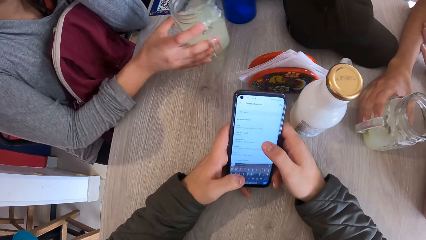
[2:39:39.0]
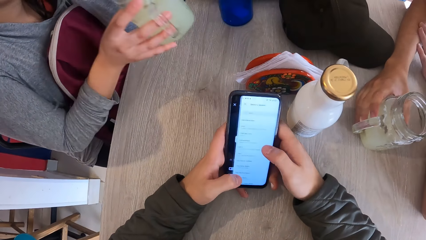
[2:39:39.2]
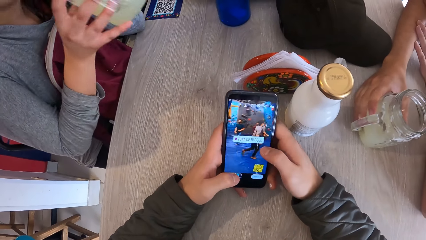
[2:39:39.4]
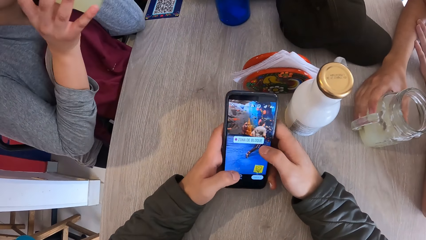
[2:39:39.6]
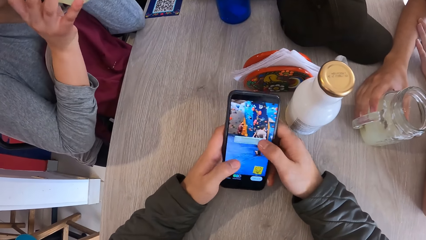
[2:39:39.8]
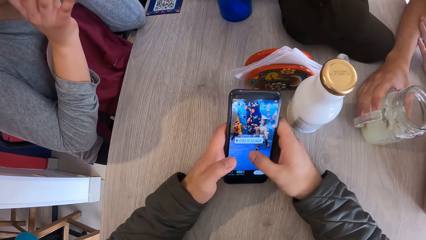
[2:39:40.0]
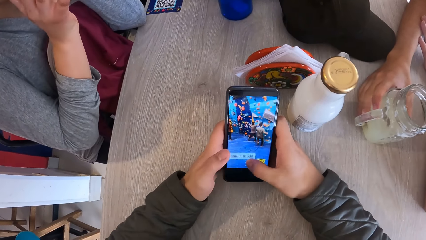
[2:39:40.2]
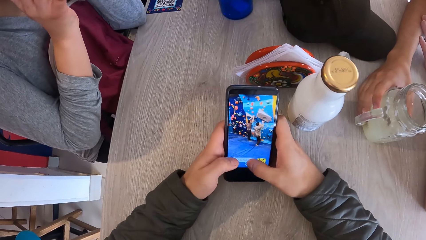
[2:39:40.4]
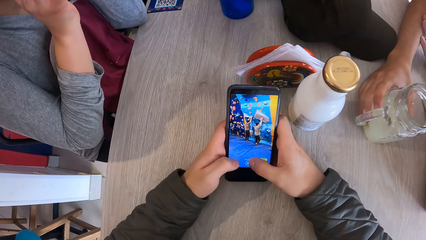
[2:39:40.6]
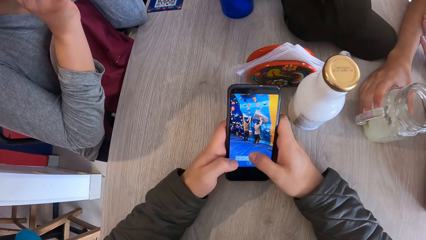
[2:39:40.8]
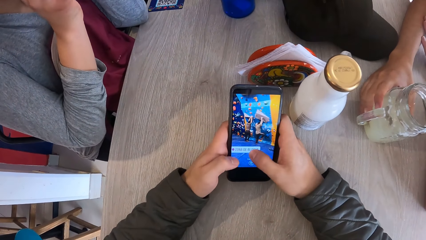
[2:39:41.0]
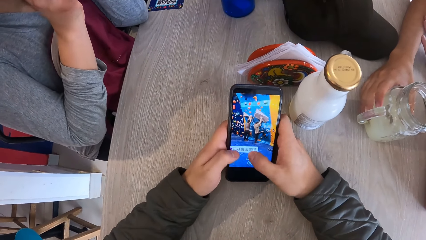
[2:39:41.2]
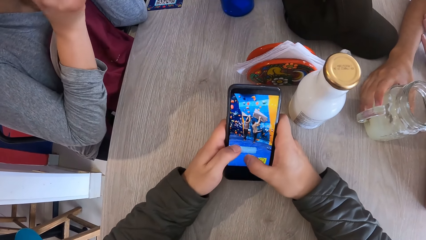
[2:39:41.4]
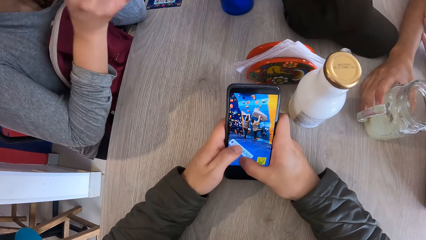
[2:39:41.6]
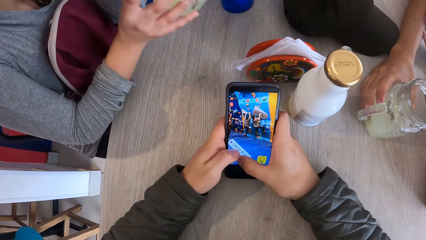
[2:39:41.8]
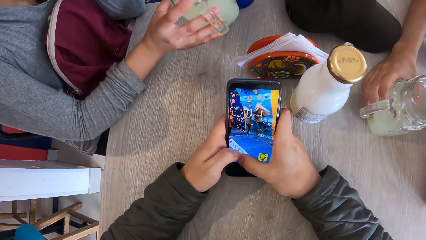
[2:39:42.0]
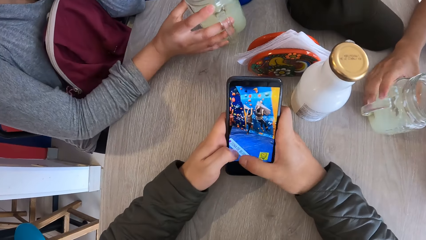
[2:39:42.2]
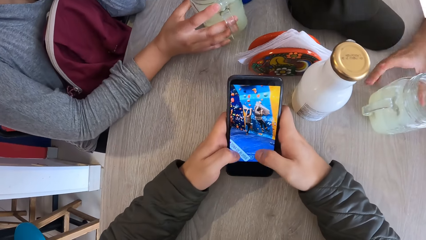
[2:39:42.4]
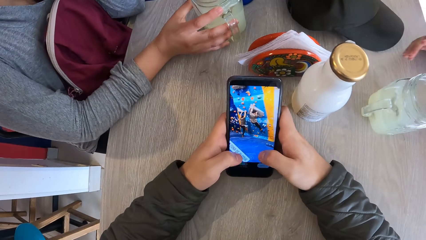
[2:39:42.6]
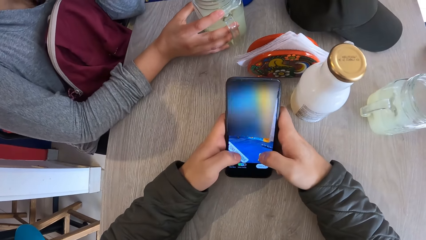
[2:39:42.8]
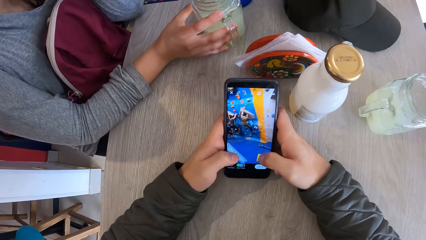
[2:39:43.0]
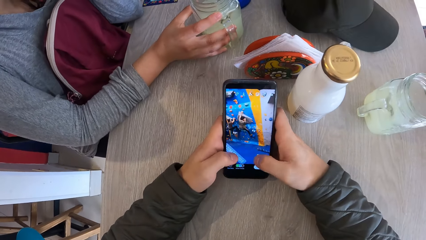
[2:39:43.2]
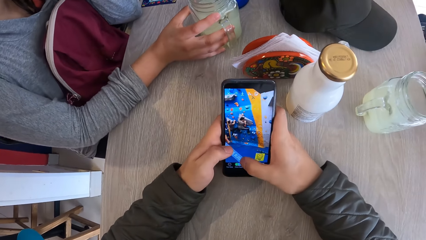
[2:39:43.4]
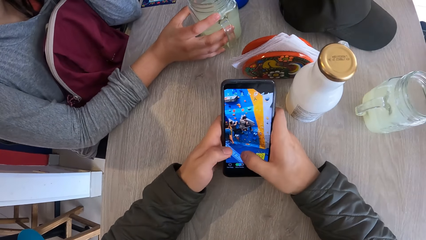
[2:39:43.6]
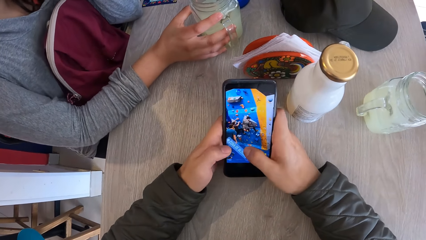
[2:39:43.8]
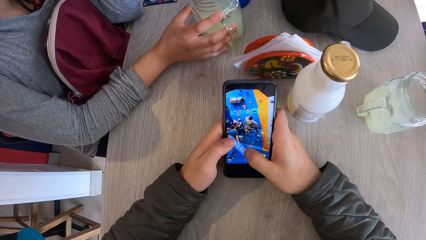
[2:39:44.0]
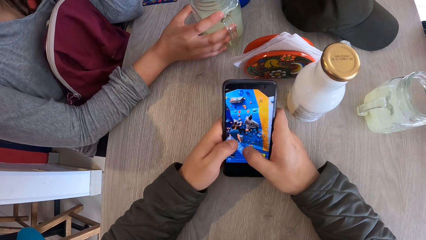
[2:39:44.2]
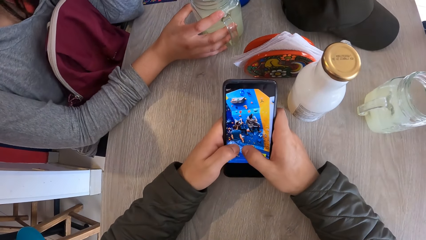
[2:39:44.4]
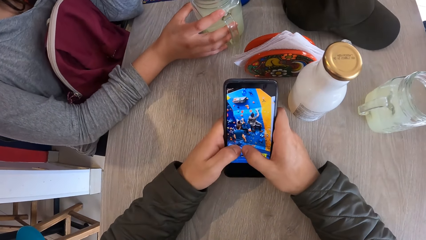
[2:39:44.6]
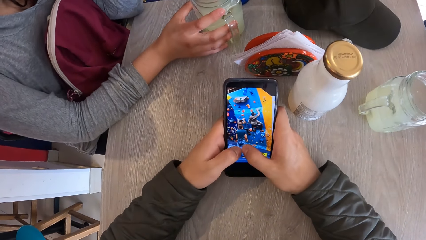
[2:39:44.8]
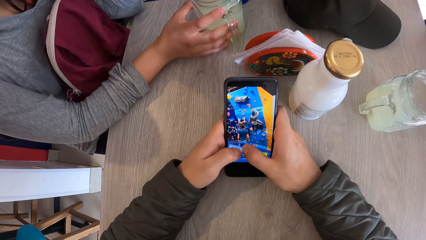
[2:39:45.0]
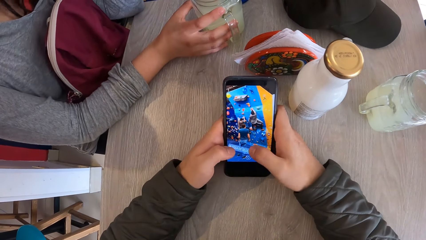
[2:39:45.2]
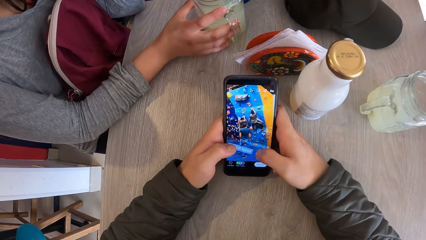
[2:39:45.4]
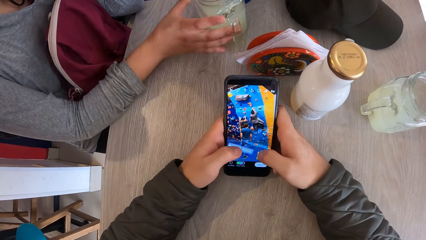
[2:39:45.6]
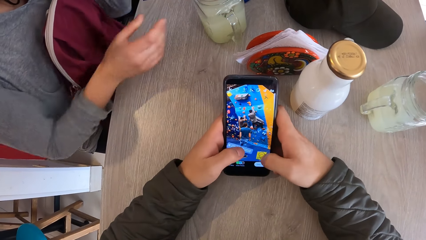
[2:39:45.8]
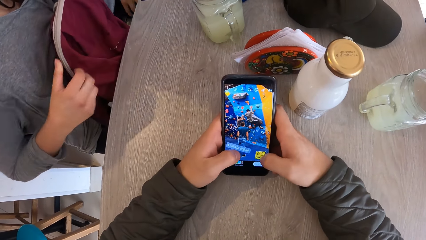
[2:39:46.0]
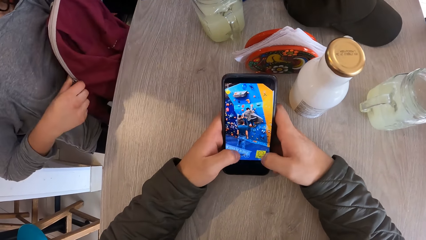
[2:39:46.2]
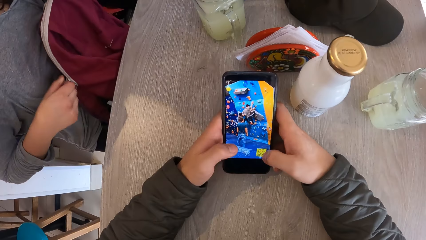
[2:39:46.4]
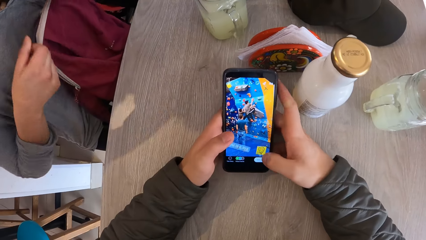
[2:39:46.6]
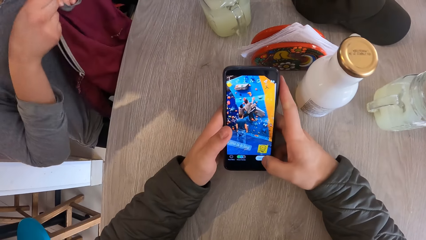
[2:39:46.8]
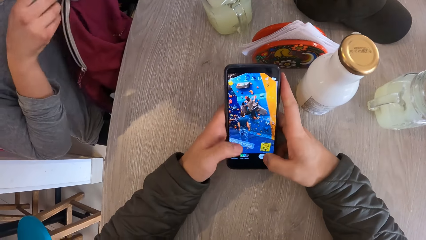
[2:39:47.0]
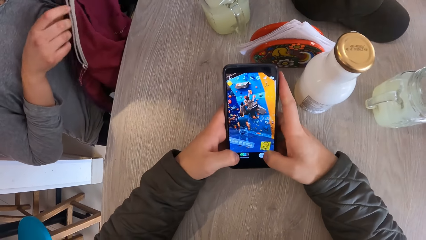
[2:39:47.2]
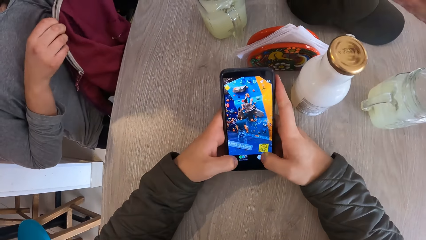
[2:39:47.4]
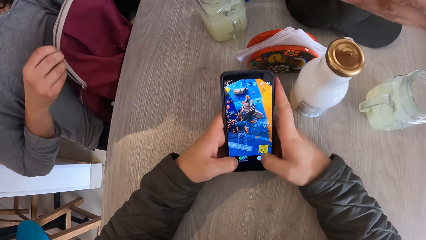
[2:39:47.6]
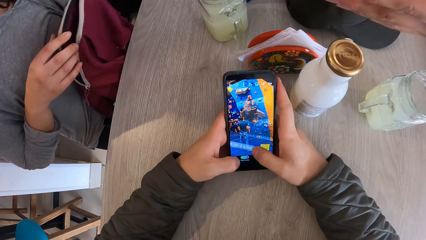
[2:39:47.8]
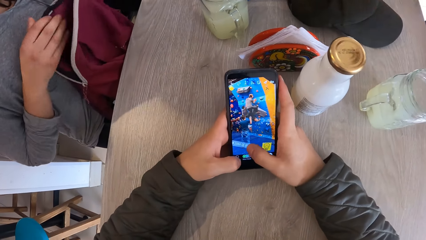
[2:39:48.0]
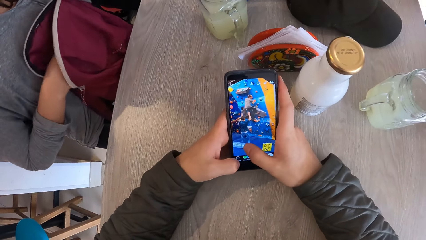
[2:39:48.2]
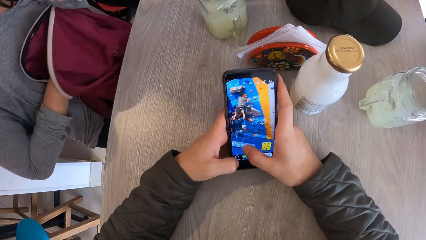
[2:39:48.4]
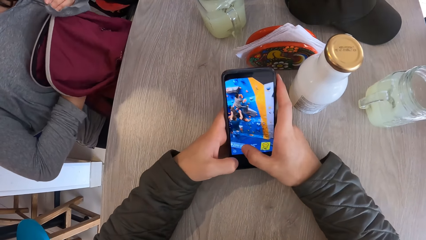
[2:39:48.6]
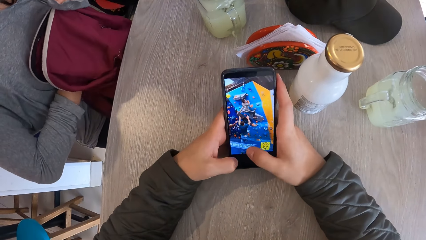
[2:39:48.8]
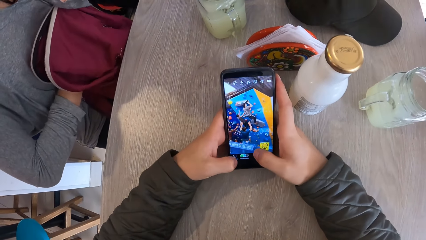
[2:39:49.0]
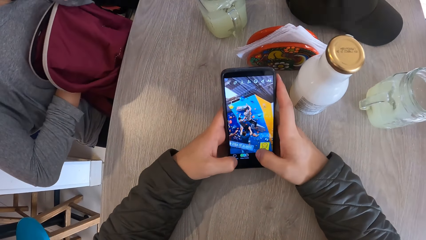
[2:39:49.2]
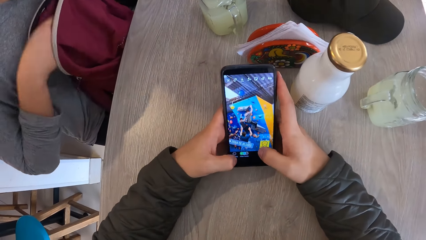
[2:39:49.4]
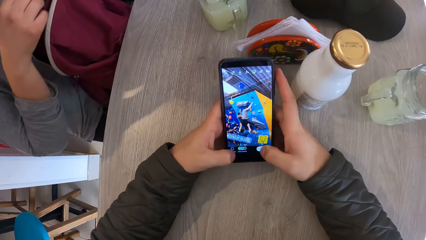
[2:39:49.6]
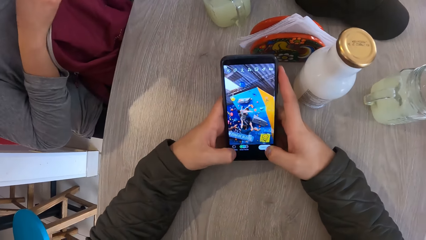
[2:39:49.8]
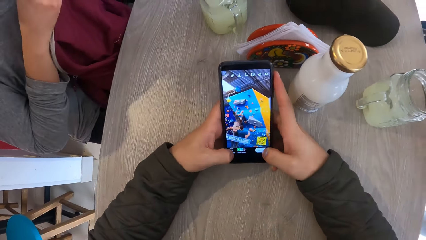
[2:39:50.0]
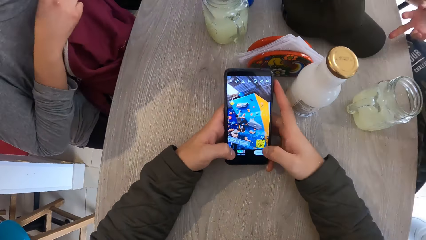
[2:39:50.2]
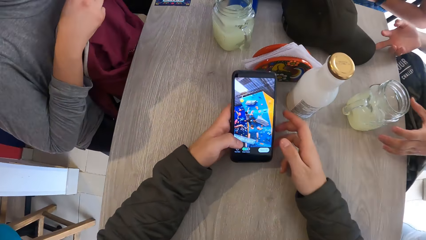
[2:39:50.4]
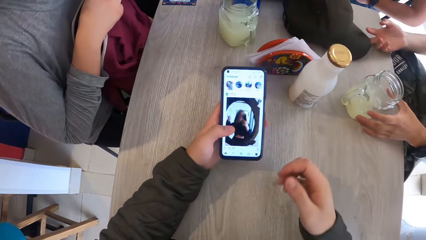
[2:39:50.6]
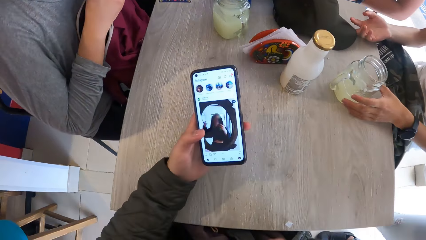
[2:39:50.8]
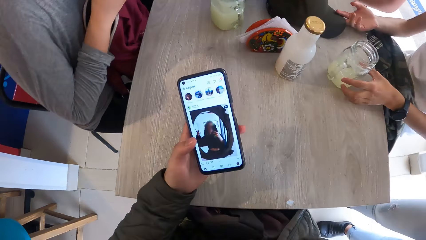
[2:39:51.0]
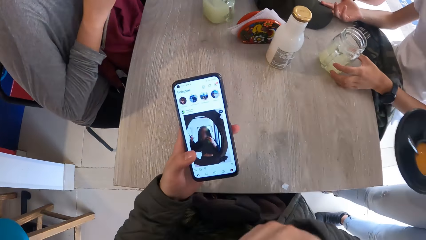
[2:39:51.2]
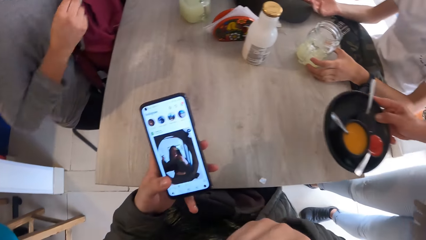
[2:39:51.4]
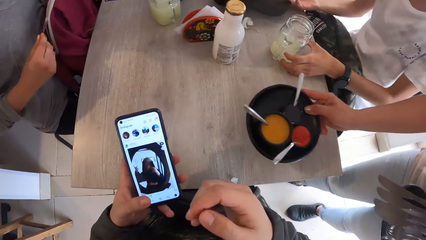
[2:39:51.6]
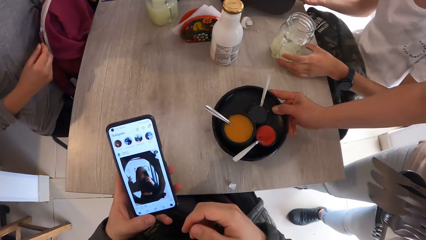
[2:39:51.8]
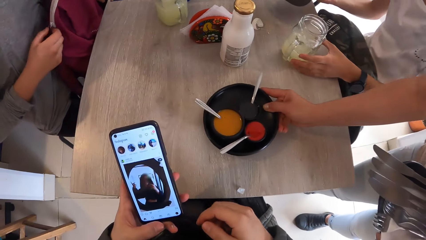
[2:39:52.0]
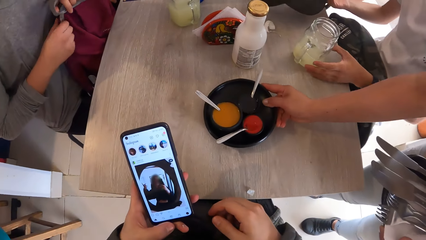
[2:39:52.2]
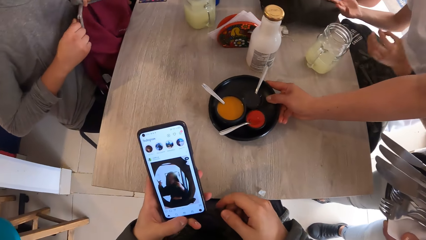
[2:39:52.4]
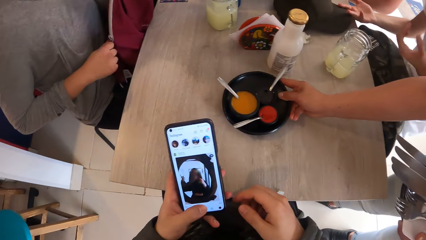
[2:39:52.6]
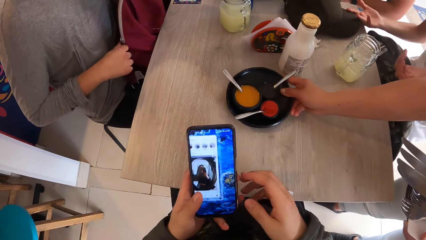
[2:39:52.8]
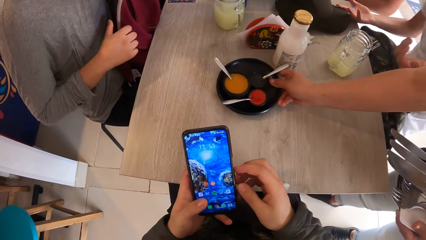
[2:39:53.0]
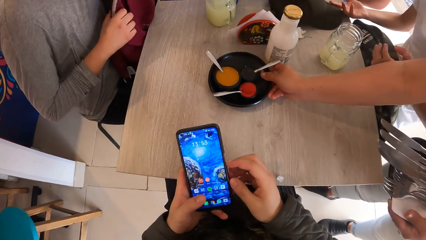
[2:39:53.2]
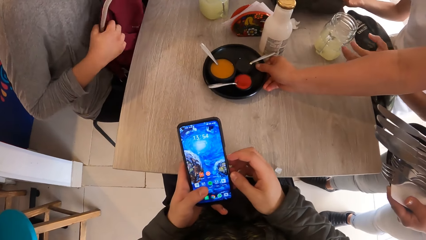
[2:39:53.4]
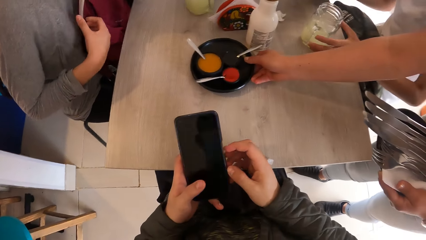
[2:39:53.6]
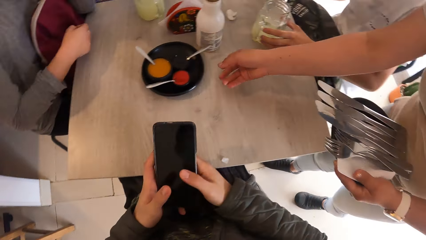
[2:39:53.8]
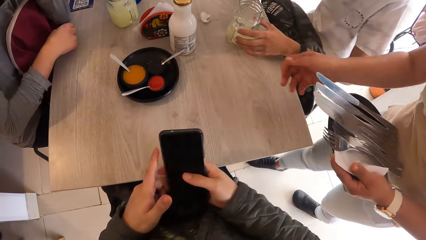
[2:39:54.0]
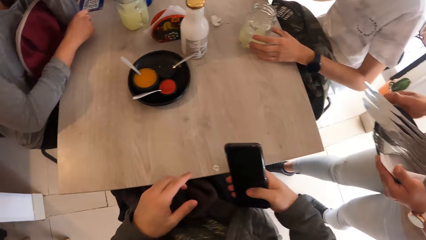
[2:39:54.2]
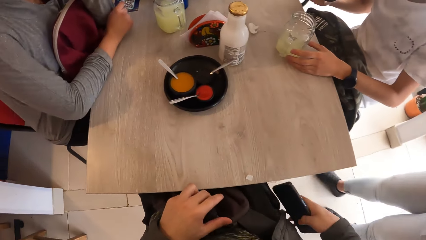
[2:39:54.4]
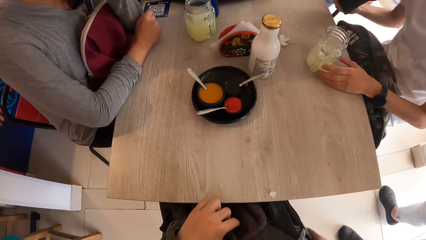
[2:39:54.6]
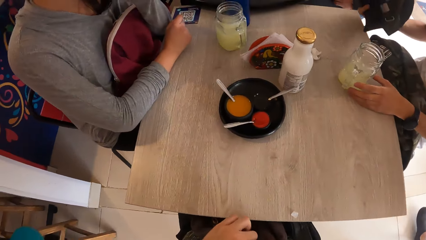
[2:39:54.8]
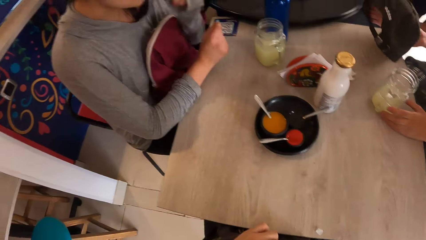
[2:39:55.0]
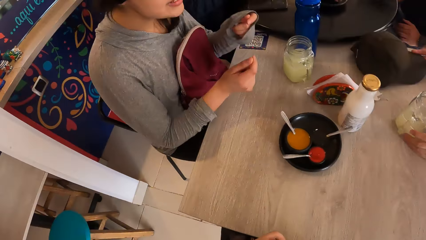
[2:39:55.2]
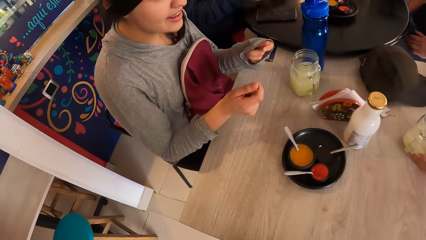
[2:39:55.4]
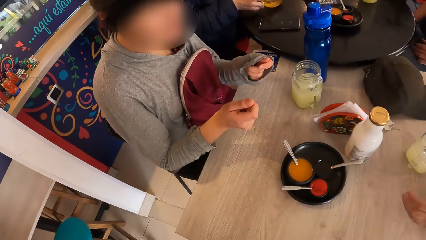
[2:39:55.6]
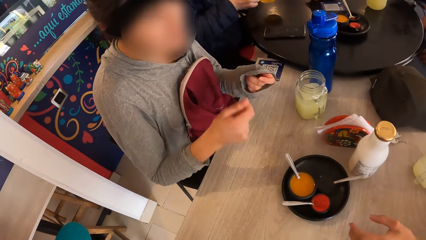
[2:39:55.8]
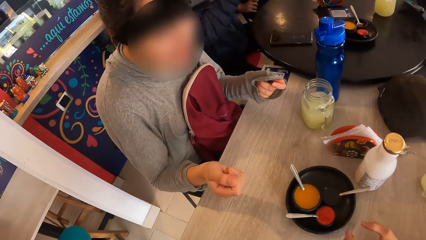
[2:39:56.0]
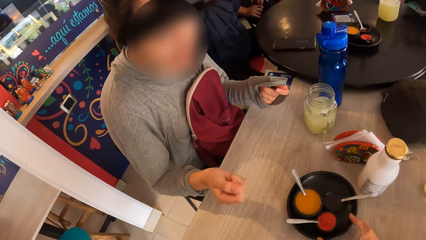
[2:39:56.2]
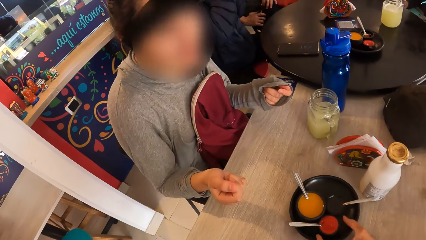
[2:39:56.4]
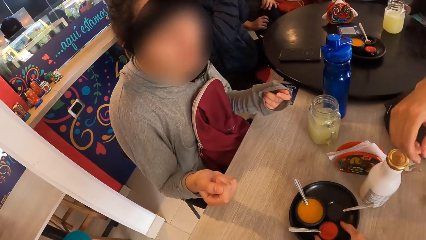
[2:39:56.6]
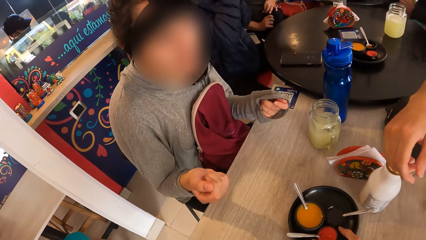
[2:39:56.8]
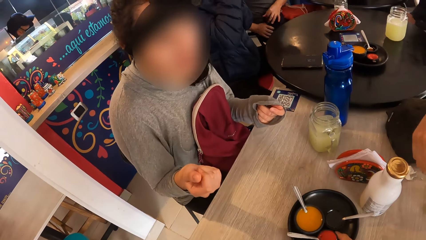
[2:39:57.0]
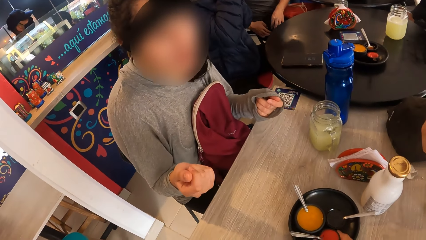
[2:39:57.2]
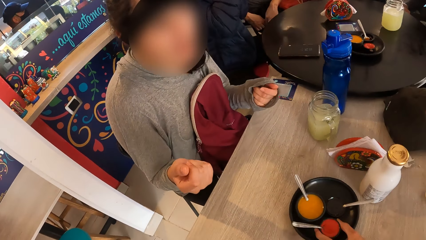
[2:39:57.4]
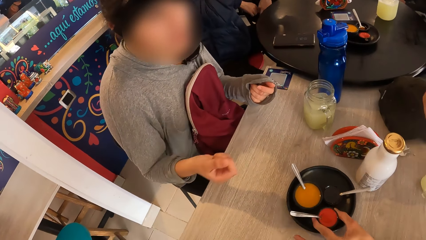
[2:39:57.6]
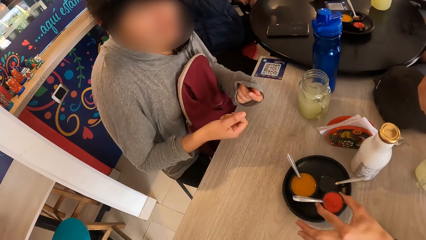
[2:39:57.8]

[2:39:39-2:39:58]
The woman picks the jar or glass from the table with her right hand. She drinks from the jar in her right hand. A man lifts a hand from the glass. The woman holds the glass on the table. The woman places the jar on the table with her right hand. The woman lifts a hand from the glass on the table. The woman zips the bag on her laps with her right hand. The woman zips the bag on her laps with her hands. The man gestures and converses on the table. The woman puts her left hand in the bag on her laps. The woman picks something from the bag. The woman zips the bag on her laps with her hands. The camera wearer lifts his right hand from a phone. The man shifts a cap on the table. The man holds the jar on the table with his left hand. The man shifts the glass on the table. A waiter slides a plate of custard on the table with her right hand. The camera wearer uses the phone in his hands. The waiter drops a tray on the table. The camera wearer shifts the phone to his right hand. He puts the phone in his pocket. The man drops the cap on the table with his right hand. The woman gestures and converses.
